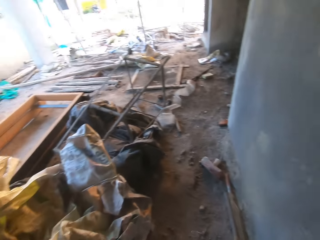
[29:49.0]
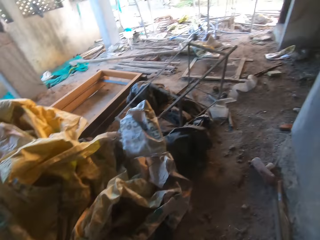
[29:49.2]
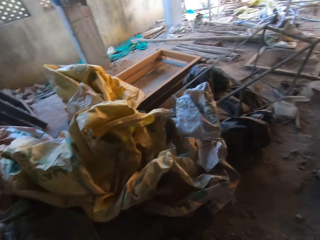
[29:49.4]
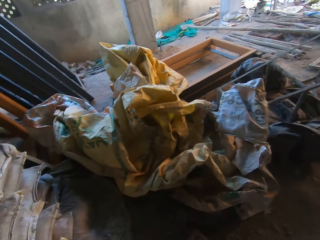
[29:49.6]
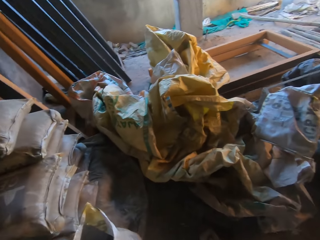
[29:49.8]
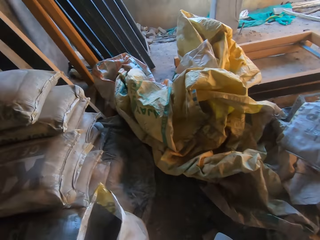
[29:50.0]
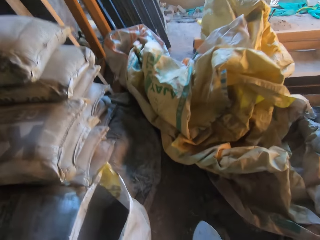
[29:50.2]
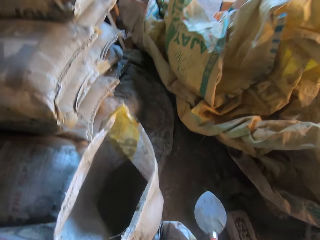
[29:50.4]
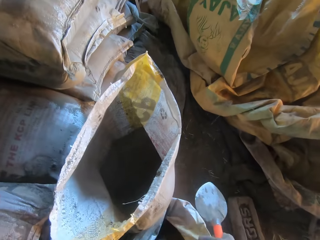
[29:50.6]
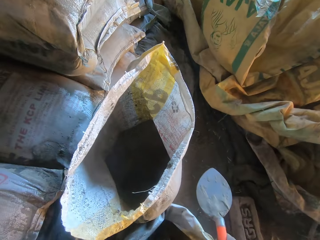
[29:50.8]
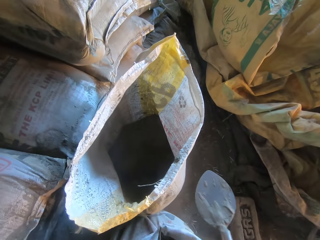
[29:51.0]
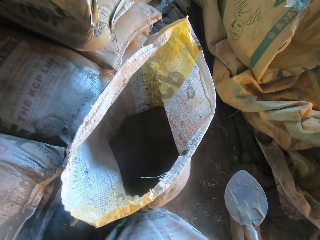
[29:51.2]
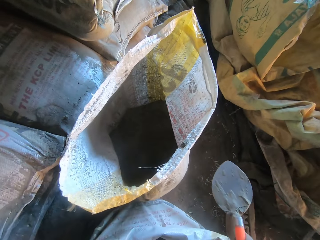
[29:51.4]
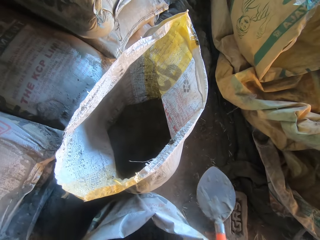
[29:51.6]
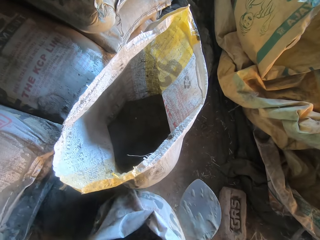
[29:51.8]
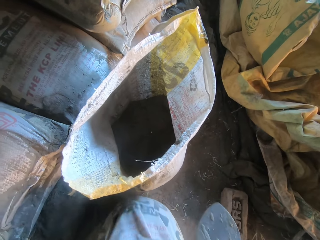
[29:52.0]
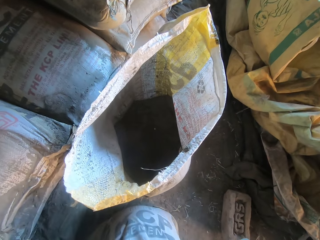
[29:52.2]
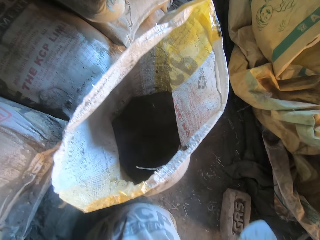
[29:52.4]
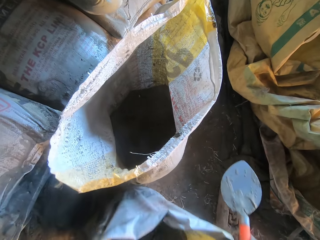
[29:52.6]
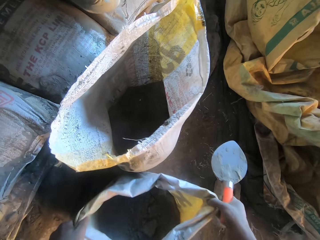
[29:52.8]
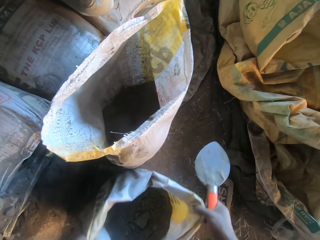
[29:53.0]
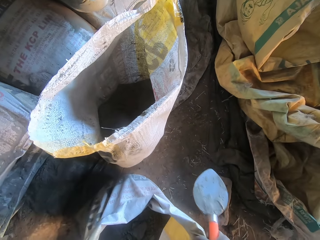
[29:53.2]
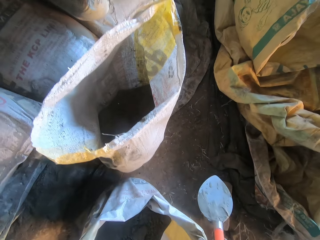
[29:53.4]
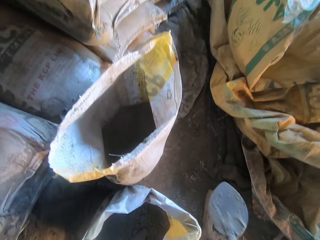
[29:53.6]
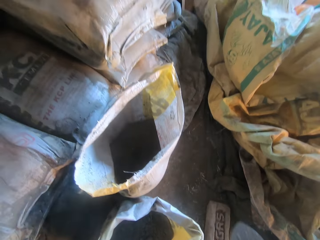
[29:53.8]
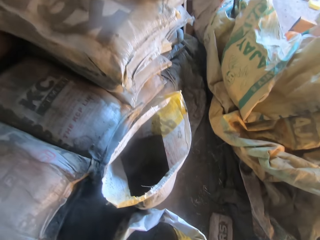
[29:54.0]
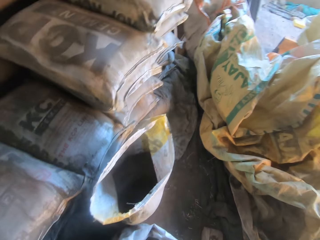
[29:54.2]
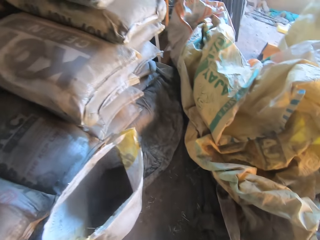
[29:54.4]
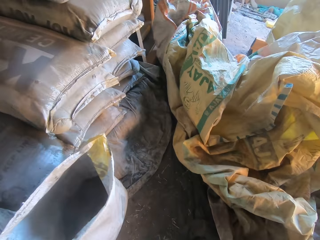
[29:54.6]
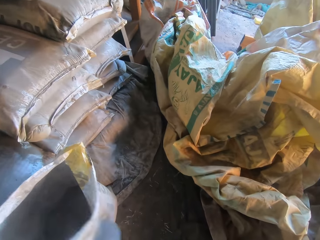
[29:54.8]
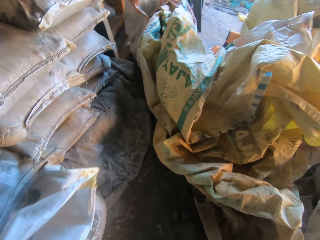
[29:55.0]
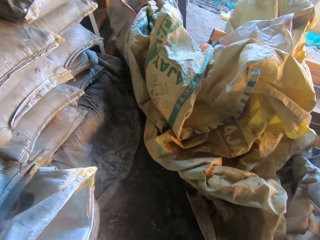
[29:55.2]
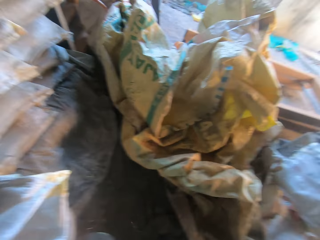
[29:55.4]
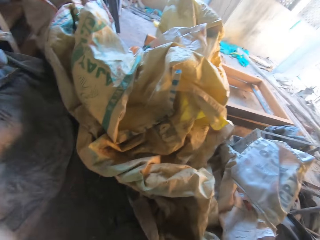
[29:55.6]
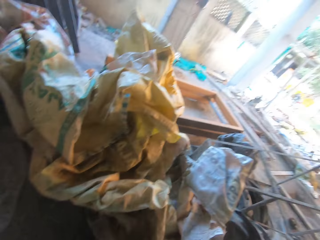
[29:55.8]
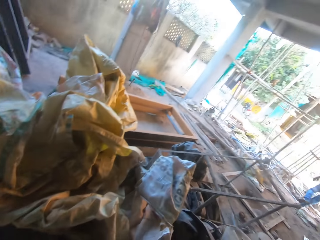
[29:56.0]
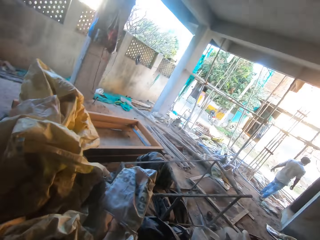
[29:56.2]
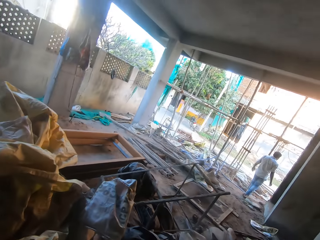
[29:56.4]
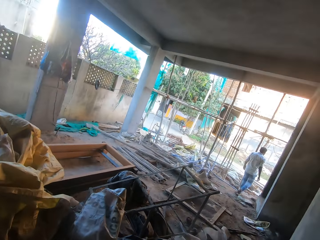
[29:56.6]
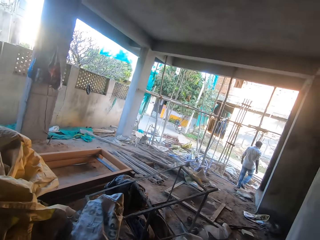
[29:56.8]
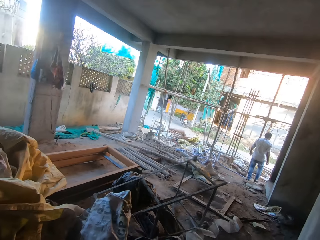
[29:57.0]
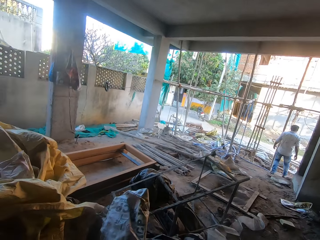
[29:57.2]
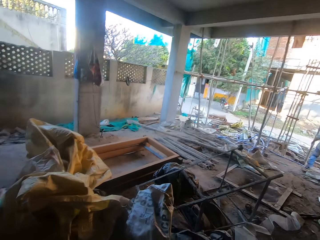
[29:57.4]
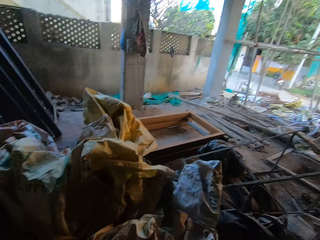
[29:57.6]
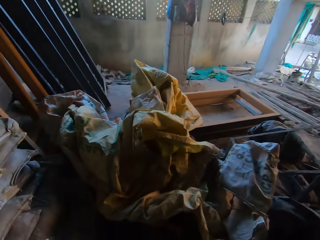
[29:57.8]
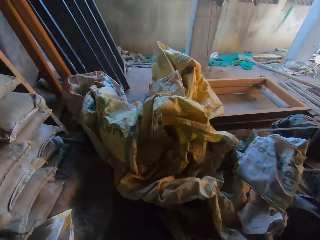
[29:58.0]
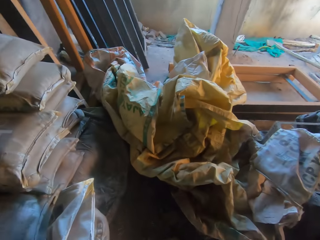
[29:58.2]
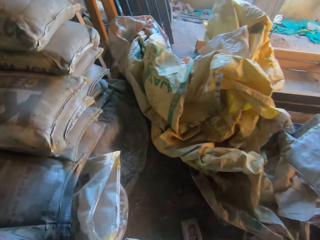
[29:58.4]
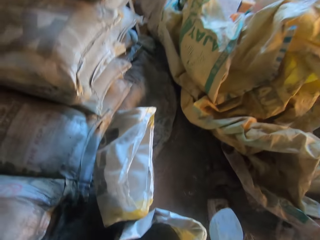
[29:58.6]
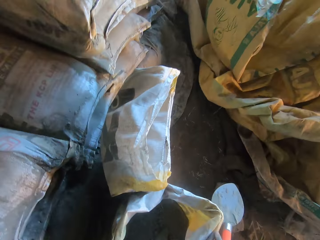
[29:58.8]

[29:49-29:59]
The camera wearer adjusts the sack with both hands. They pull up the sack.

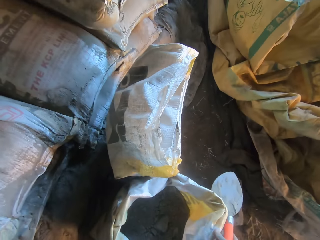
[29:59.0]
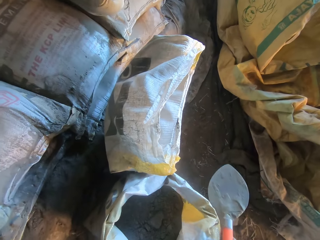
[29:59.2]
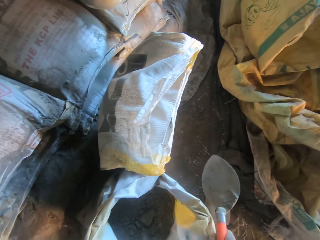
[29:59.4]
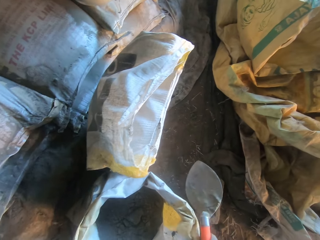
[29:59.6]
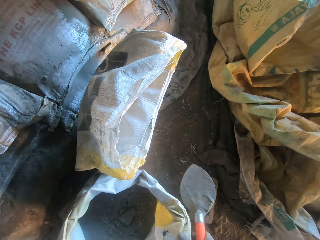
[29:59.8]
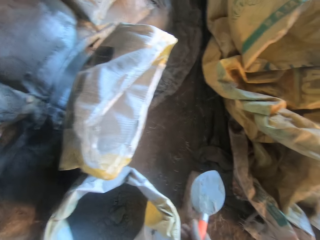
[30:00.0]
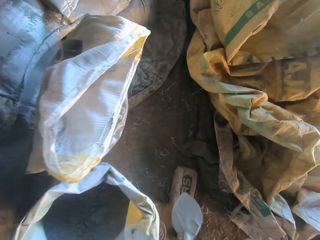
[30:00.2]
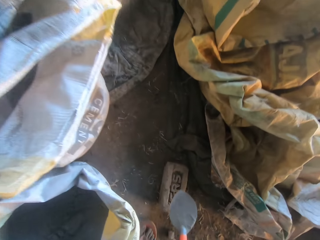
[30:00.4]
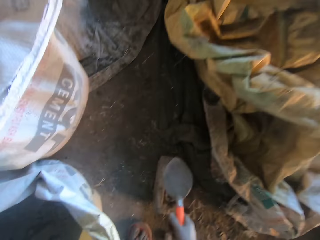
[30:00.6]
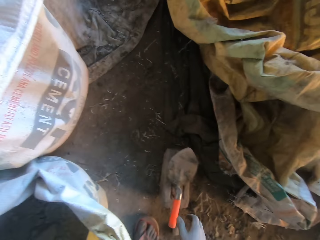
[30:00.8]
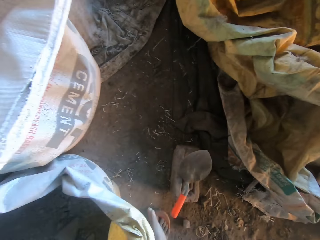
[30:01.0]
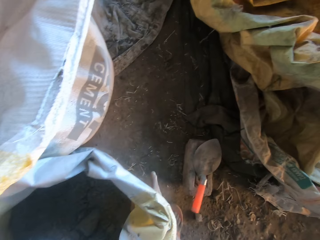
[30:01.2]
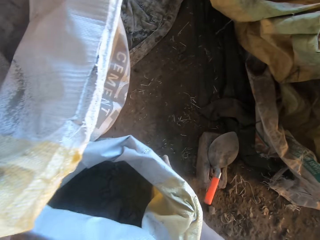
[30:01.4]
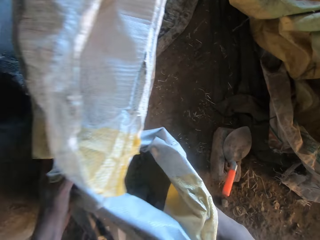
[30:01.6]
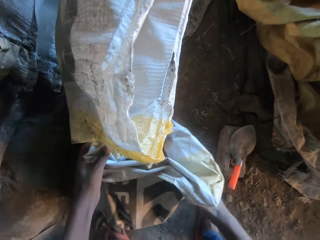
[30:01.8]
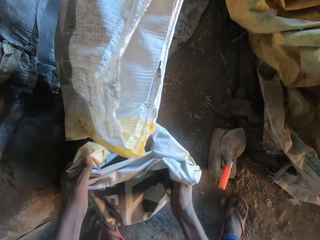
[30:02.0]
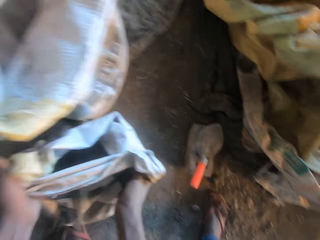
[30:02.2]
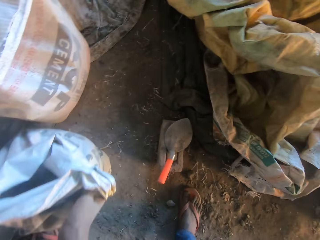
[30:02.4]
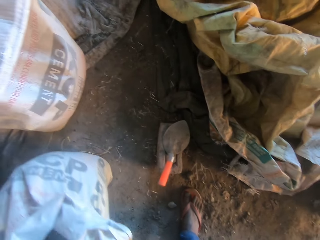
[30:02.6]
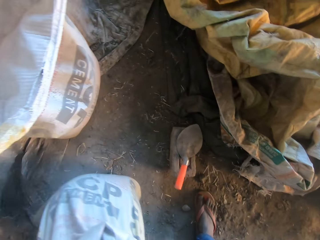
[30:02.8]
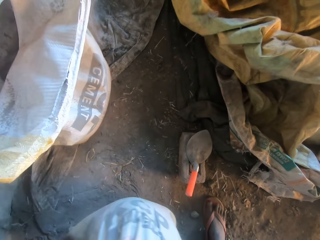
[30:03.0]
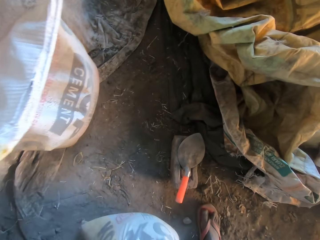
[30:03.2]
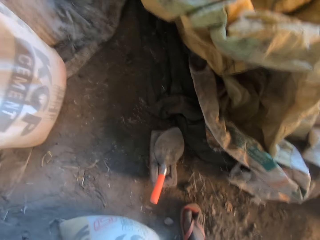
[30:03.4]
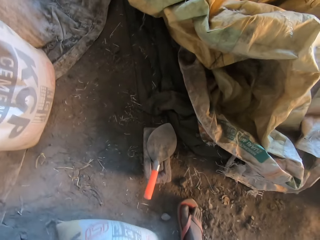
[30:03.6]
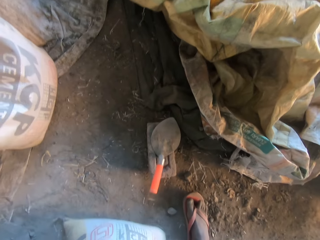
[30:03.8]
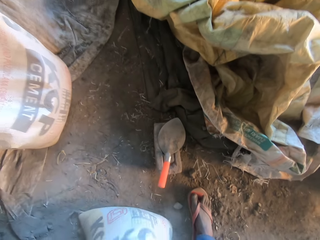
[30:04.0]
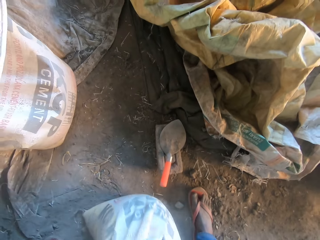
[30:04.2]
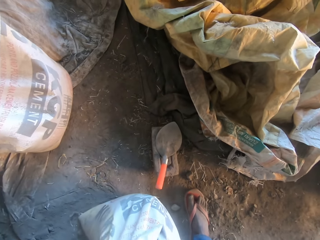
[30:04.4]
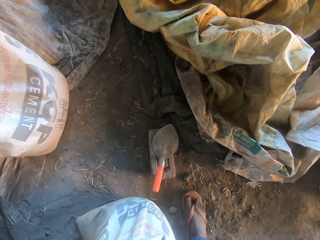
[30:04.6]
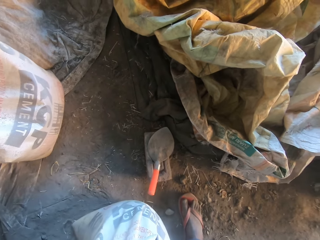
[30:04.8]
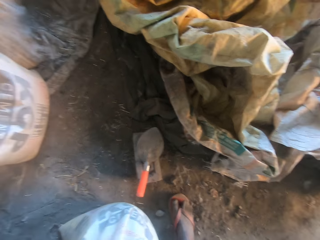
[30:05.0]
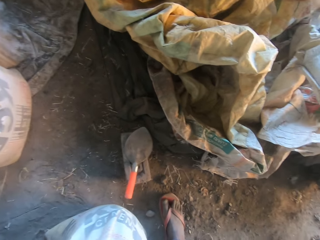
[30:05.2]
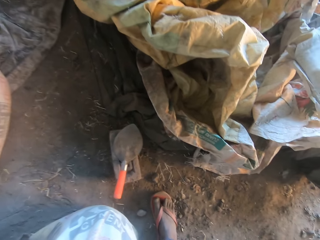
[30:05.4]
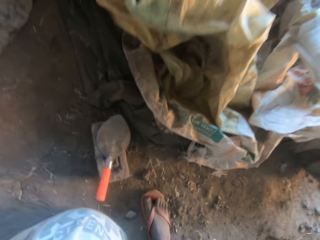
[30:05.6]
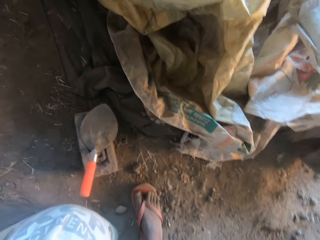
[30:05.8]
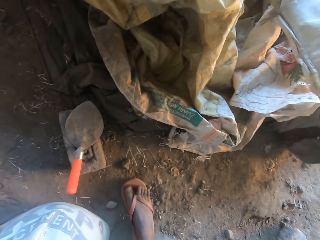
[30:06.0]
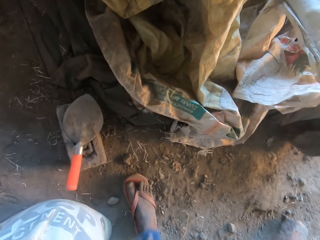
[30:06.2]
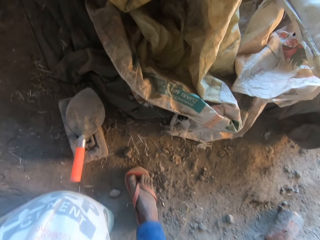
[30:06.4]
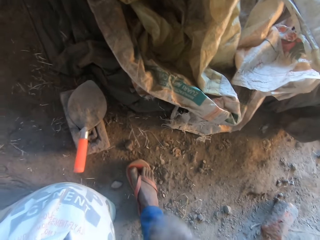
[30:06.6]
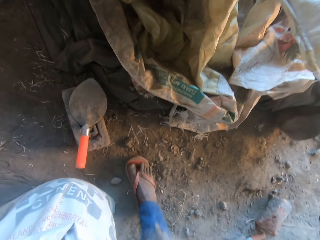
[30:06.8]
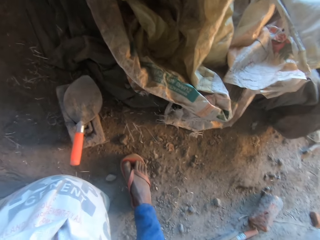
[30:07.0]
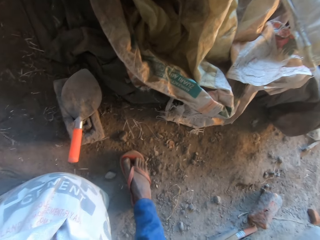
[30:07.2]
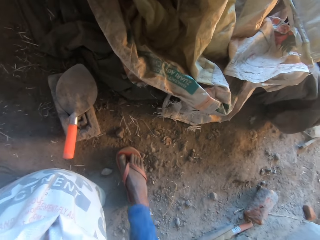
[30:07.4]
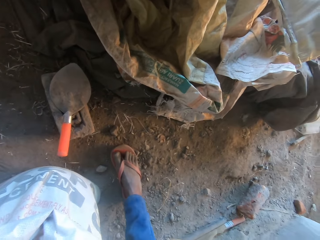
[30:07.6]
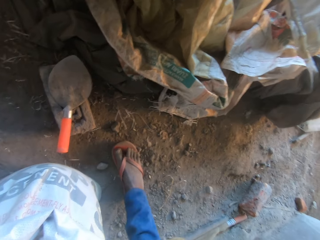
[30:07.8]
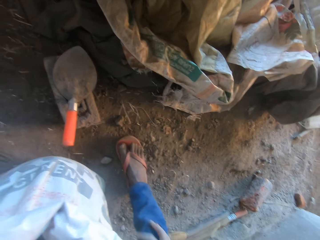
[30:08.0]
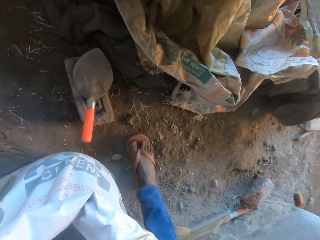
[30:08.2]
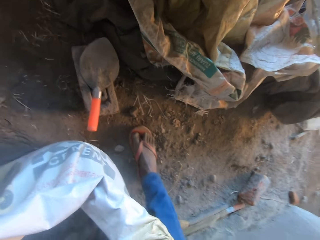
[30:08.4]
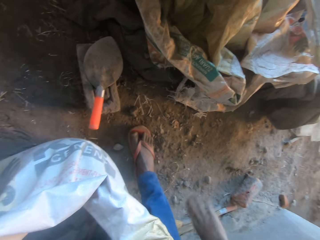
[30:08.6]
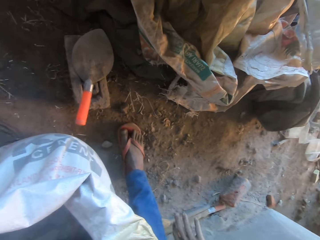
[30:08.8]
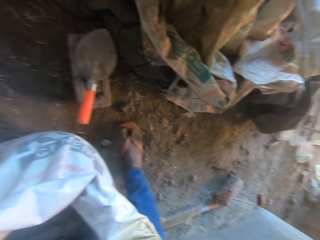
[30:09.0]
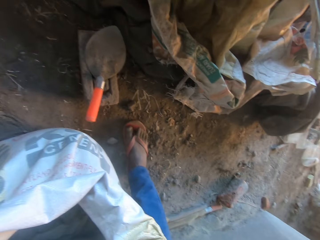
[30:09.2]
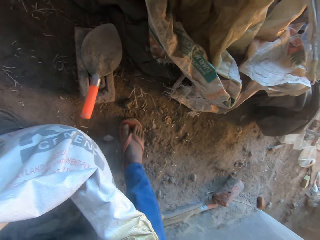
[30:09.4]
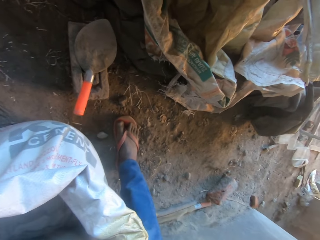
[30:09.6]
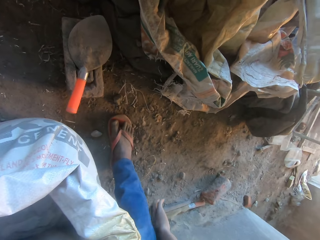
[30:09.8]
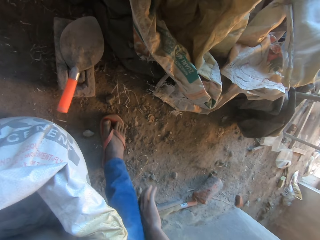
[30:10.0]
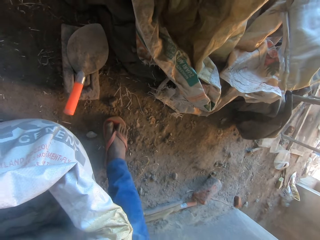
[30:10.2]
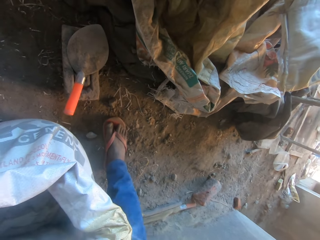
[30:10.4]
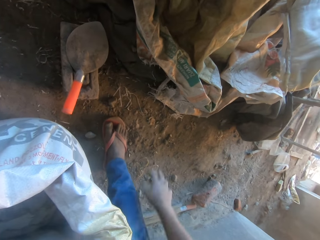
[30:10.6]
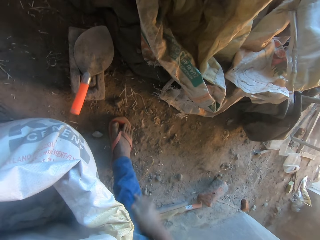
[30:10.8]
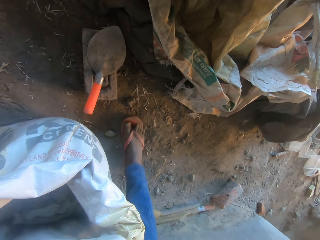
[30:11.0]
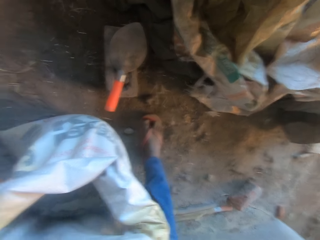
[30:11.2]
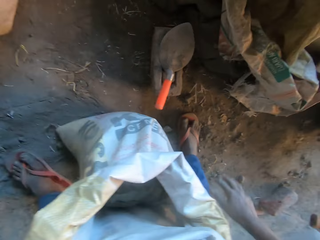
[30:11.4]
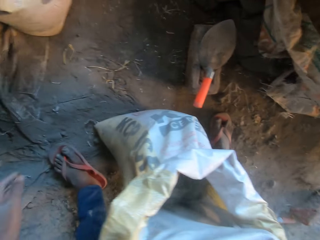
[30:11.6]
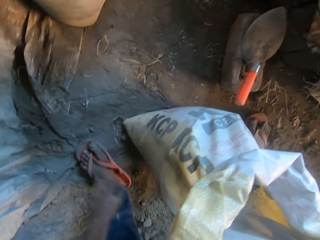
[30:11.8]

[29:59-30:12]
The camera wearer drops the trowel in his right hand on a brick. He moves the sack with both hands. He folds the sack. He rubs his right hand on his trouser. He dusts the cement on the trouser.
